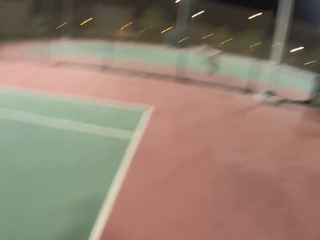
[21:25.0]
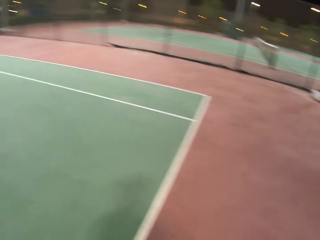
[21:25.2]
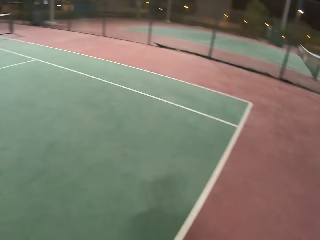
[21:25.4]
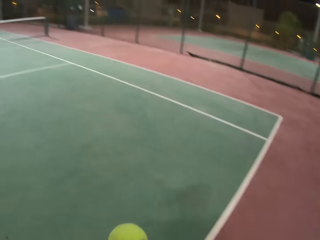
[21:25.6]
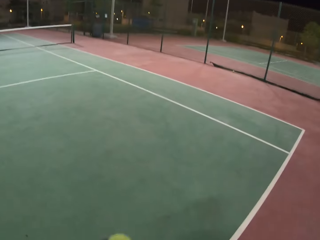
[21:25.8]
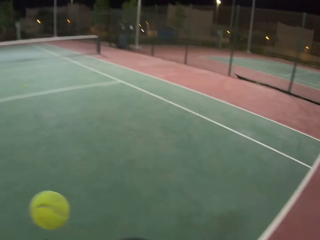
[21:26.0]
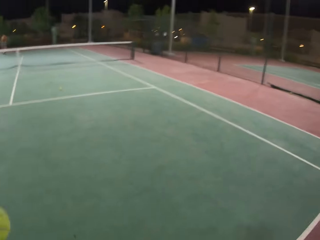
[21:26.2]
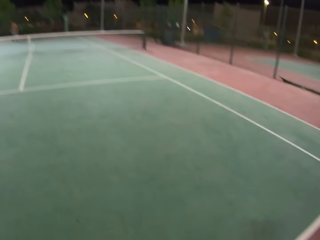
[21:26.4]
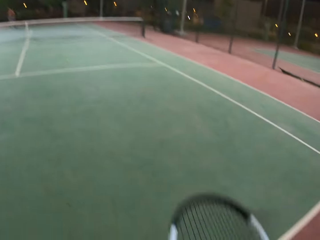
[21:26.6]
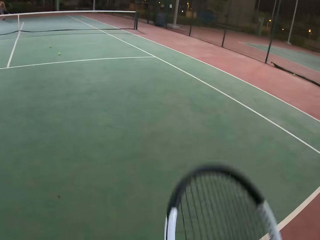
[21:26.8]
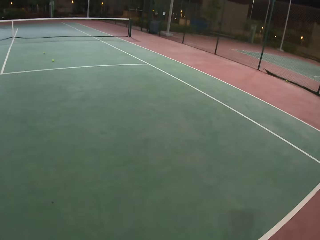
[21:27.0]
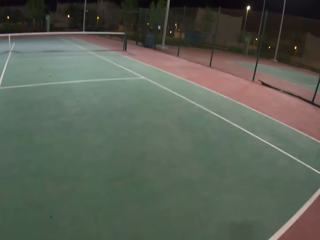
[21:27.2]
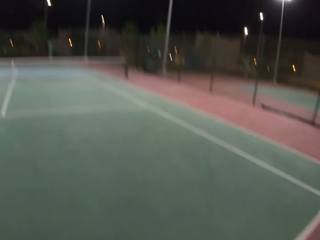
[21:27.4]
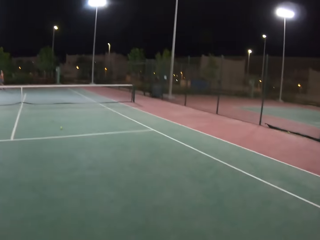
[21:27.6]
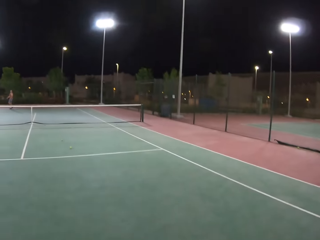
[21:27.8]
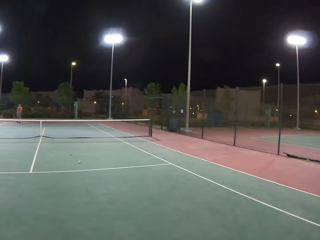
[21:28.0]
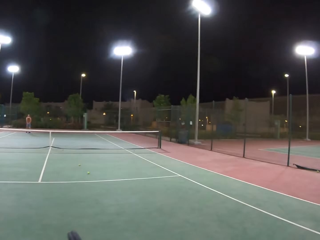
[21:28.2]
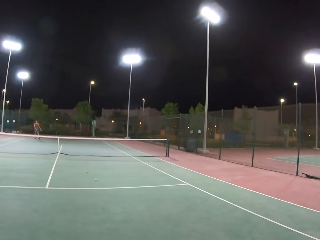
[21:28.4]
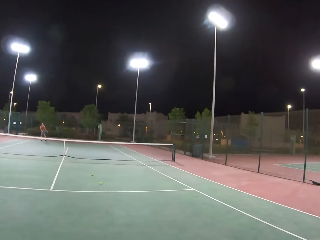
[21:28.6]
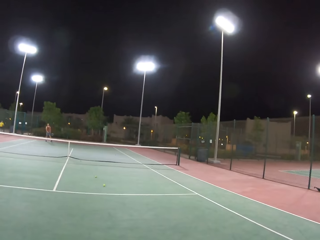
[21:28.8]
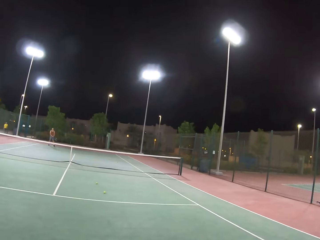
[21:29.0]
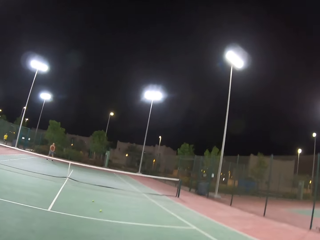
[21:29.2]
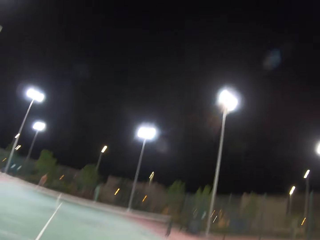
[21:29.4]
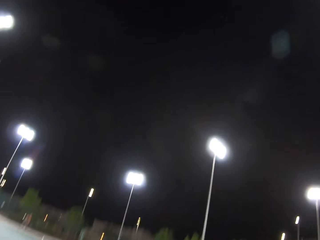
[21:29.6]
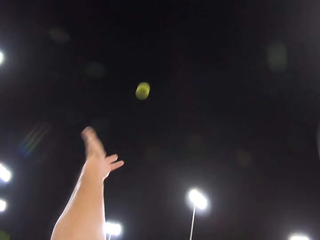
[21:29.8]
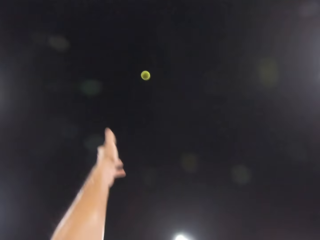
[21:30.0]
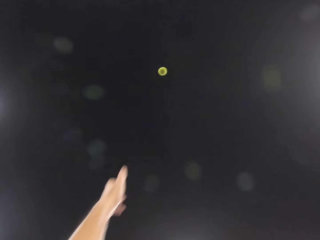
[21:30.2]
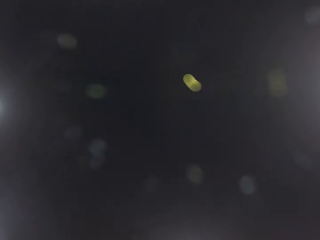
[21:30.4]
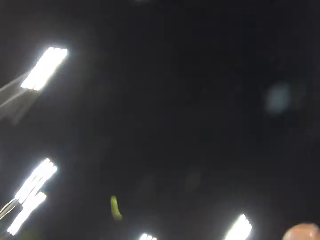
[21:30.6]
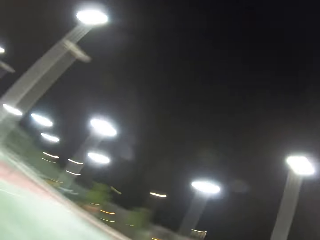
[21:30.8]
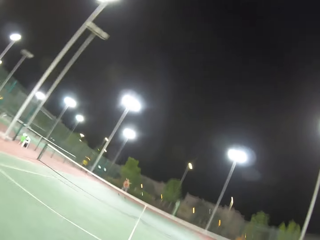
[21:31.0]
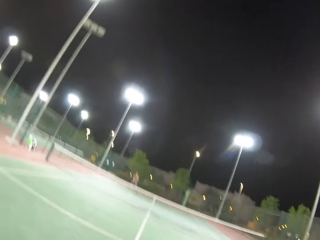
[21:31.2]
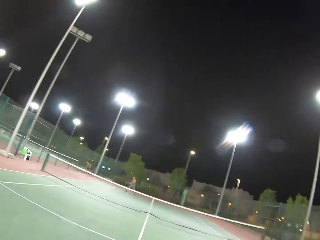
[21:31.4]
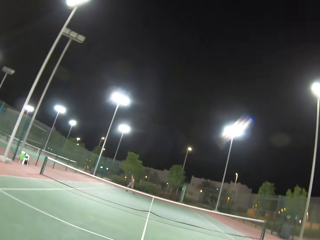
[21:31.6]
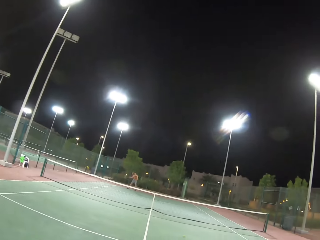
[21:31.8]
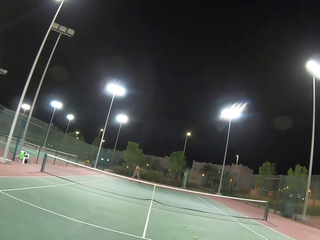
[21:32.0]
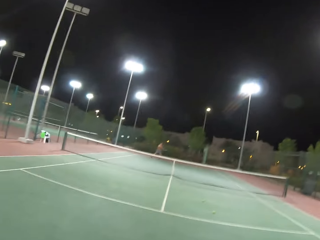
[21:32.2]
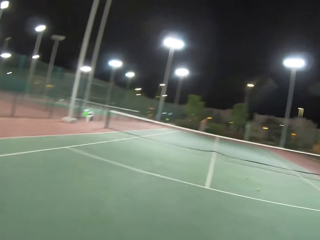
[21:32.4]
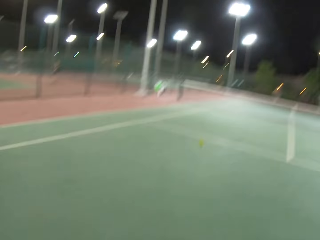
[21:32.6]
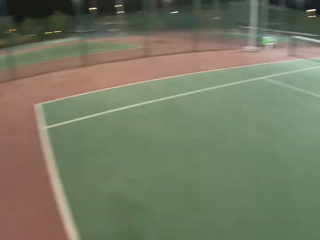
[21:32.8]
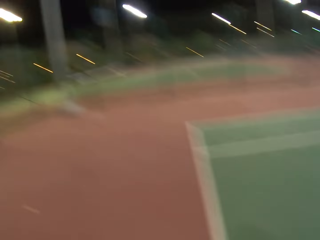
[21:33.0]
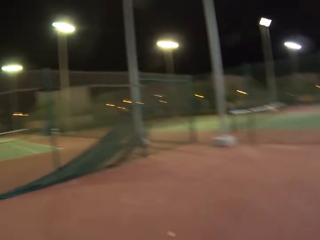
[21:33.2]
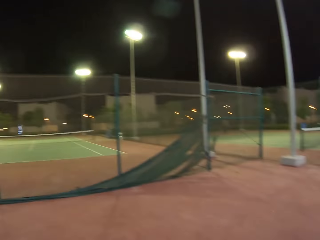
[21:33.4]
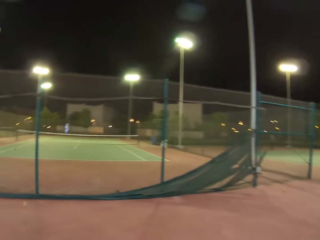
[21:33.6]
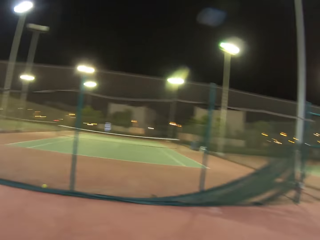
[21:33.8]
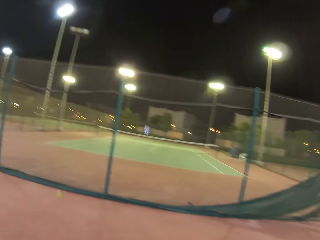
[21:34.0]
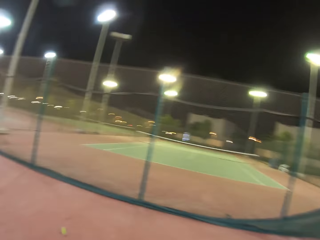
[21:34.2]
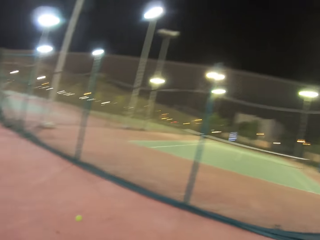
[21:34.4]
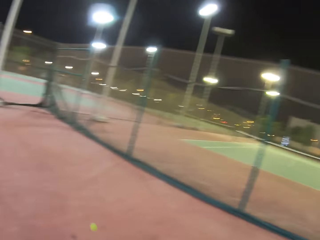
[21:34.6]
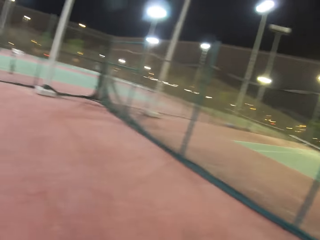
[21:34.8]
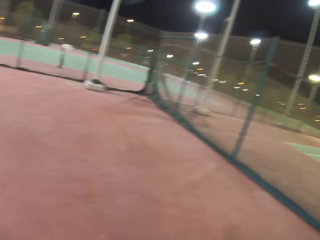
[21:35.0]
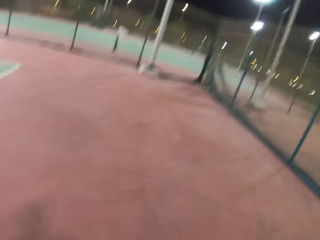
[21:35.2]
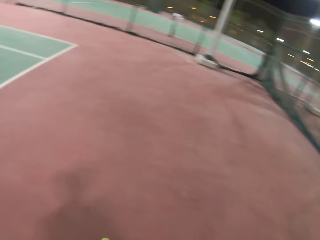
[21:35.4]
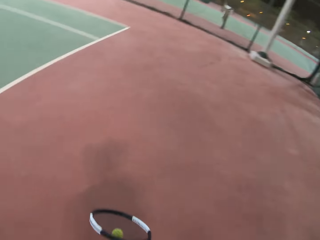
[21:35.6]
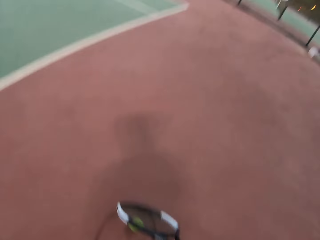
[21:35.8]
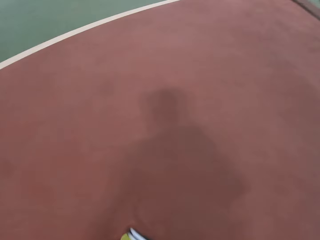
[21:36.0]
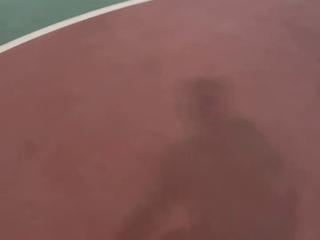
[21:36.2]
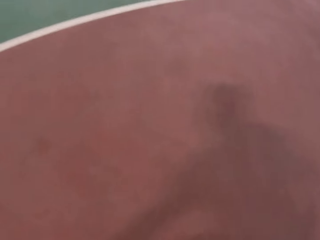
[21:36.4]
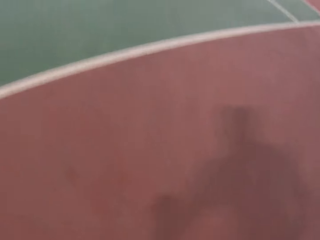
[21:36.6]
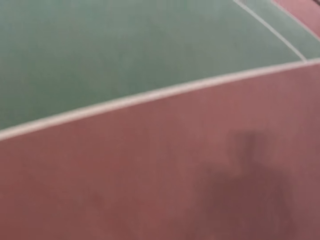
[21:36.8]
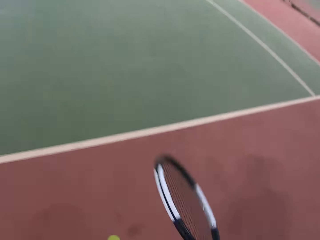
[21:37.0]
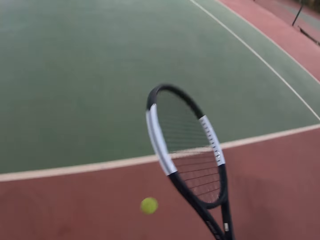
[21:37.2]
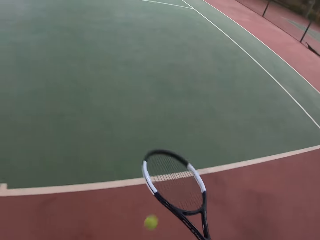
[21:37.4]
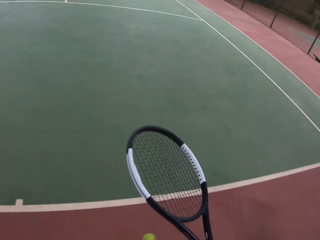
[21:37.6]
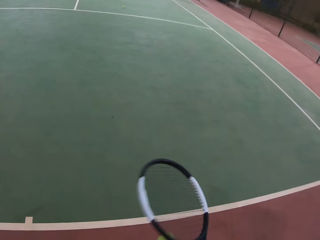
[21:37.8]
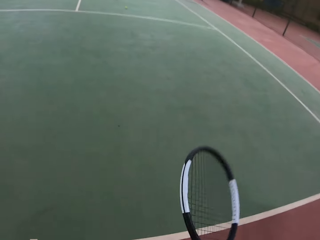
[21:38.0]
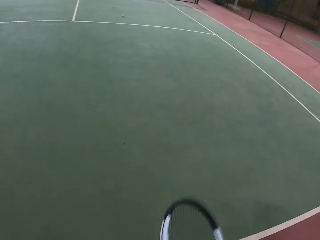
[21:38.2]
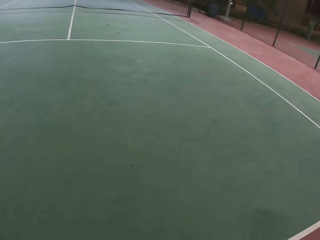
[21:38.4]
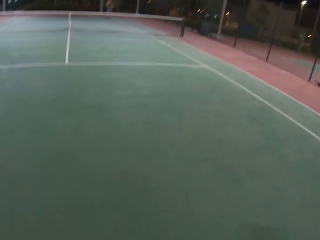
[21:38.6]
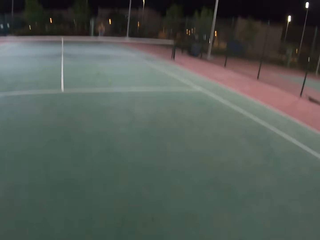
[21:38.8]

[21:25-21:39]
The camera wearer dribbles a tennis ball. They play tennis with a man. They walk around the field. They dribble the tennis ball. They pick a badminton ball from the ground.

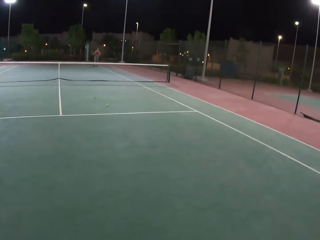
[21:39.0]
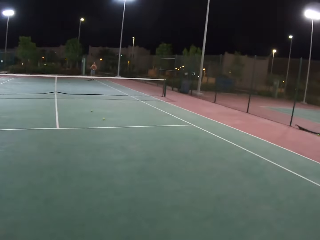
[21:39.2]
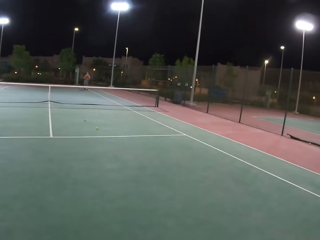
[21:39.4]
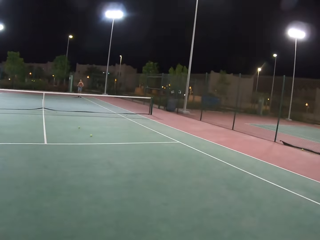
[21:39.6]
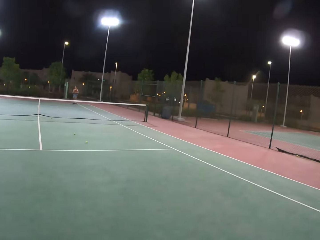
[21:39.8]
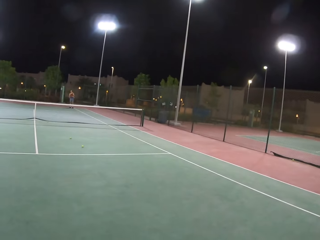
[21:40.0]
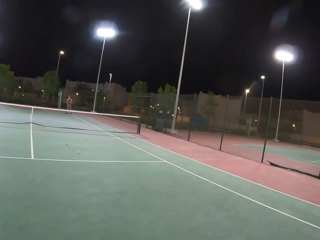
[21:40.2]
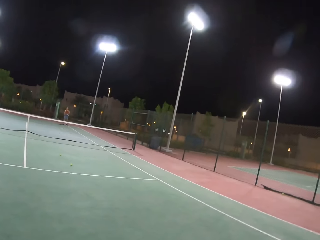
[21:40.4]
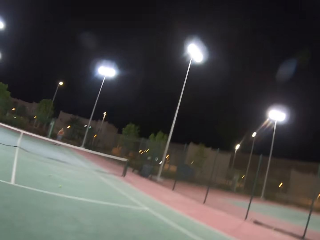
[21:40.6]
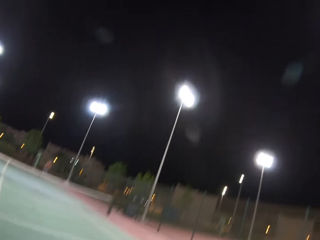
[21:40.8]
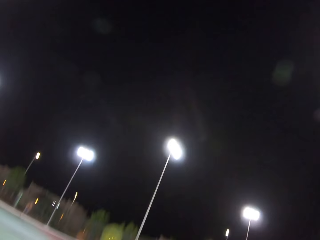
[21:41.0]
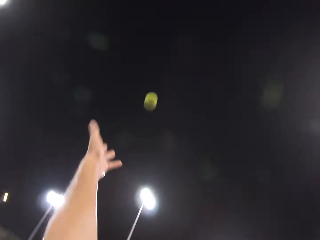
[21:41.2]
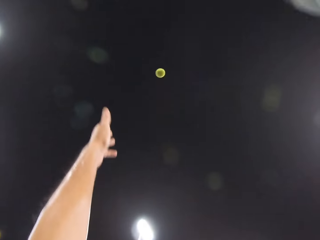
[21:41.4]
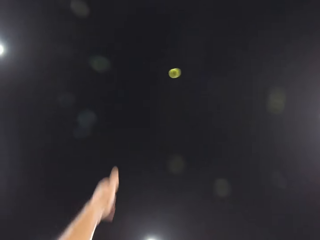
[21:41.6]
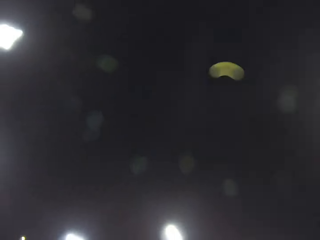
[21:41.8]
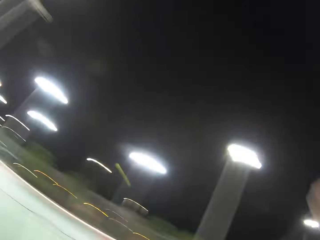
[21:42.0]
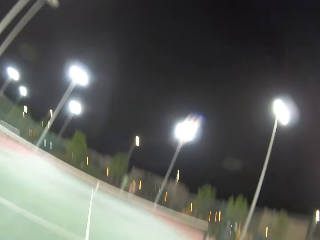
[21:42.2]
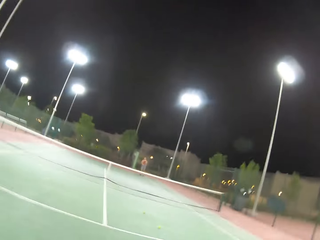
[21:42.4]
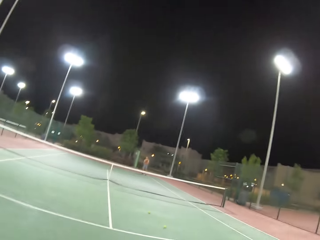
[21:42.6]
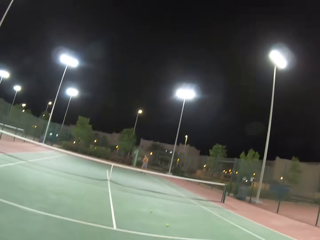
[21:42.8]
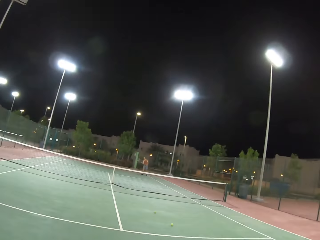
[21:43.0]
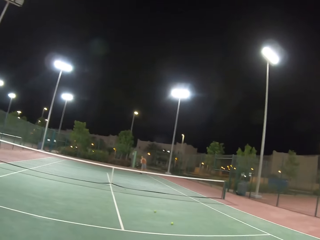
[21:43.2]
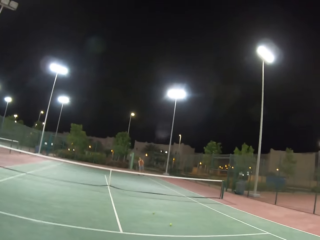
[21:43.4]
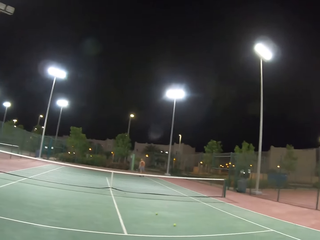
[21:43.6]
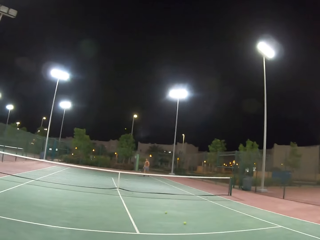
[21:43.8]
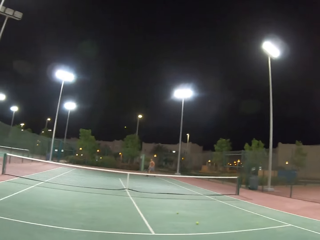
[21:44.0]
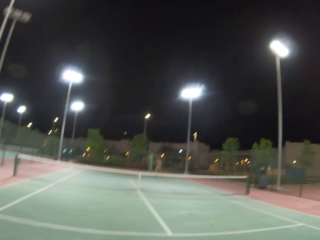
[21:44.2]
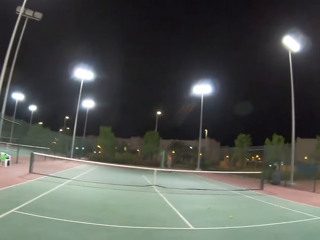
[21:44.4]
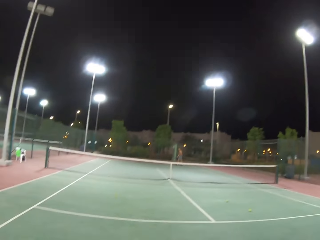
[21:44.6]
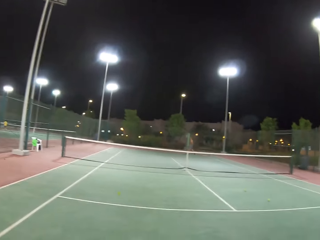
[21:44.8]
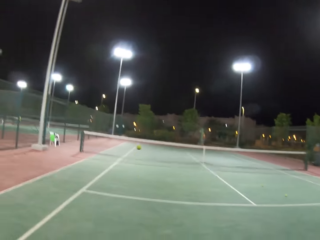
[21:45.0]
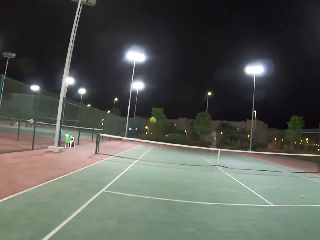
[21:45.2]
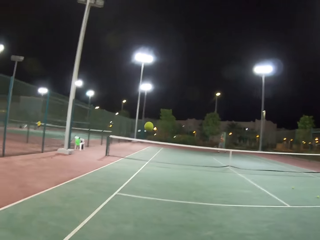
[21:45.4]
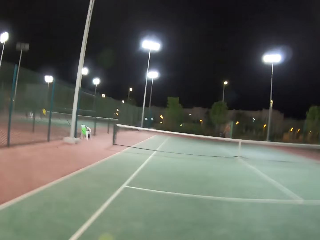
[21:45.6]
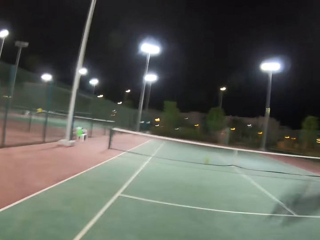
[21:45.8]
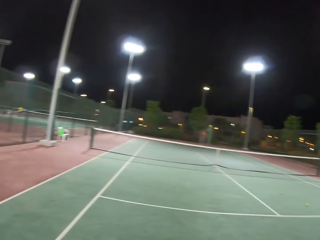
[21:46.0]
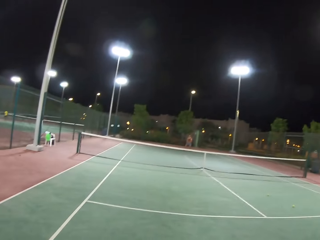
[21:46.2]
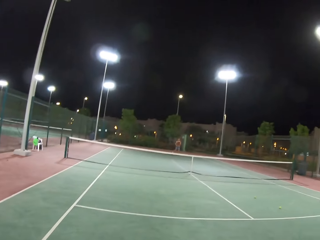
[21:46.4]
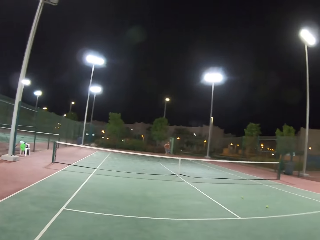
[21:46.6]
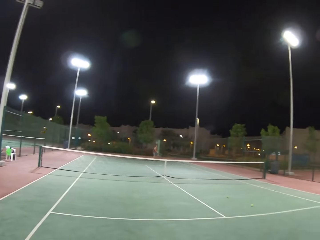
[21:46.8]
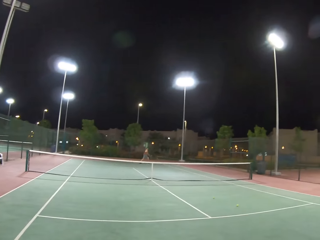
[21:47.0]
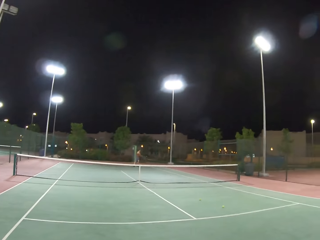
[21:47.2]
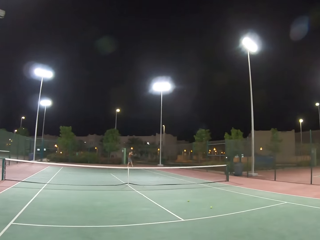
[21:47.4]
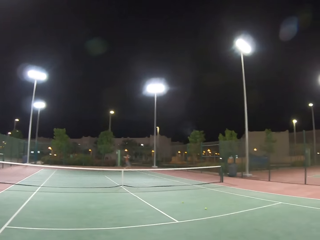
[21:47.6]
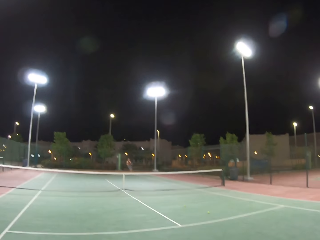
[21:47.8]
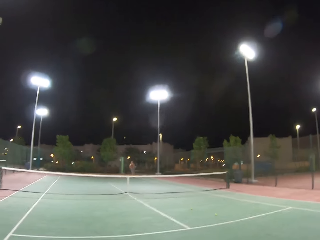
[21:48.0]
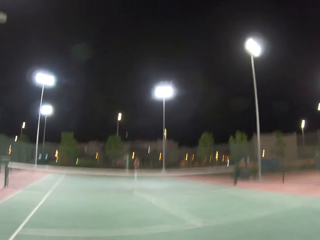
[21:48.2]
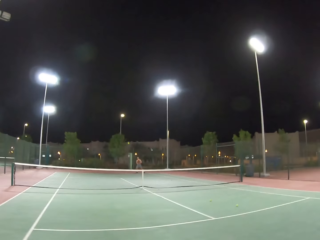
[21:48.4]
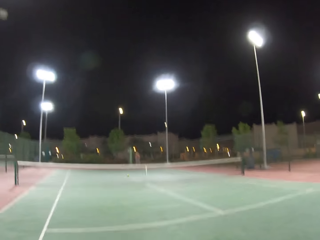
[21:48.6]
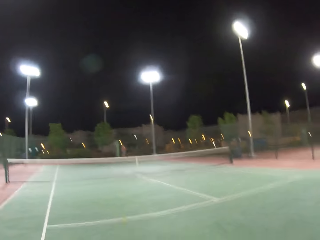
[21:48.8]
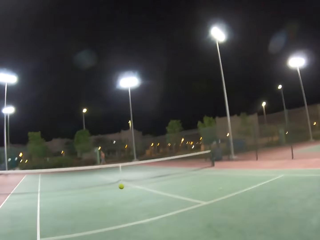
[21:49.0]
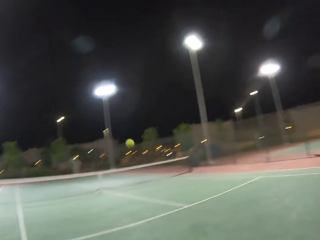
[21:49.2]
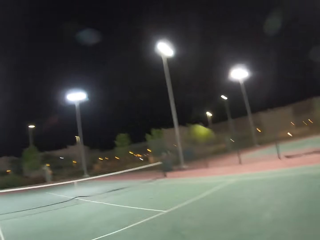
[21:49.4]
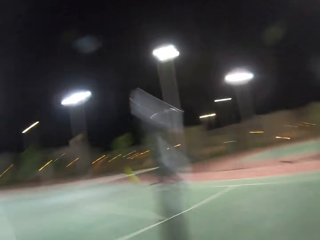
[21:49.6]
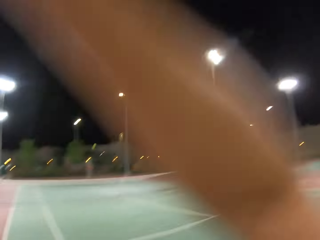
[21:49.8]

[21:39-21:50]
A man stands in the tennis court. The camera wearer plays tennis with the man.
